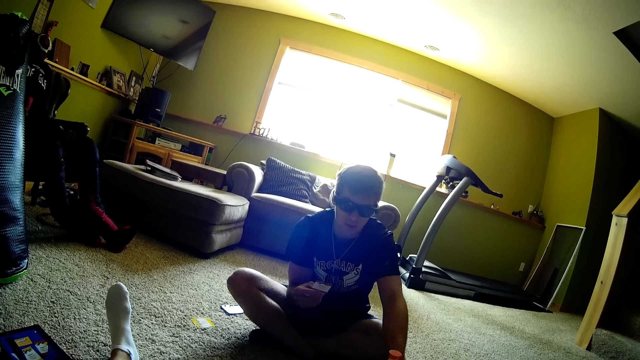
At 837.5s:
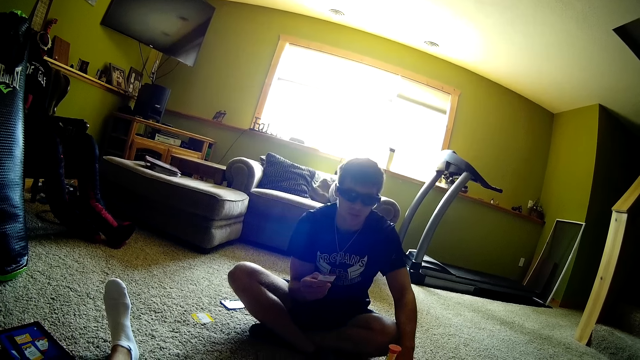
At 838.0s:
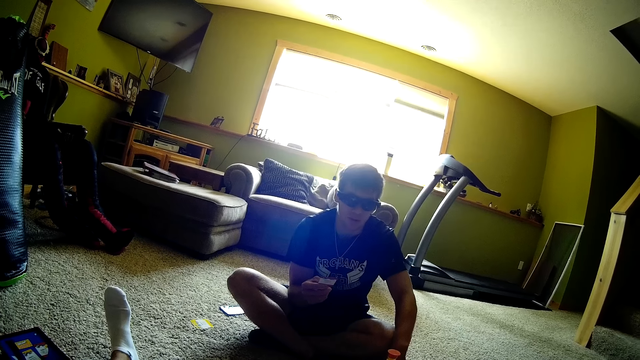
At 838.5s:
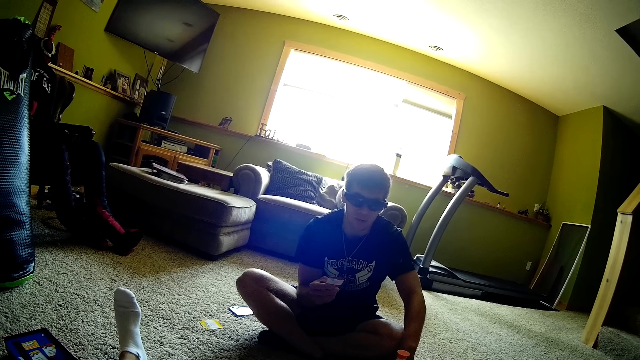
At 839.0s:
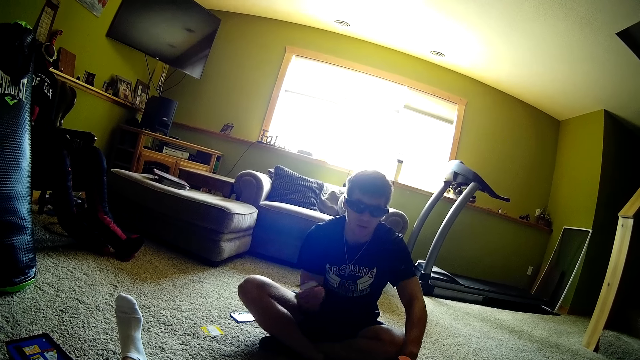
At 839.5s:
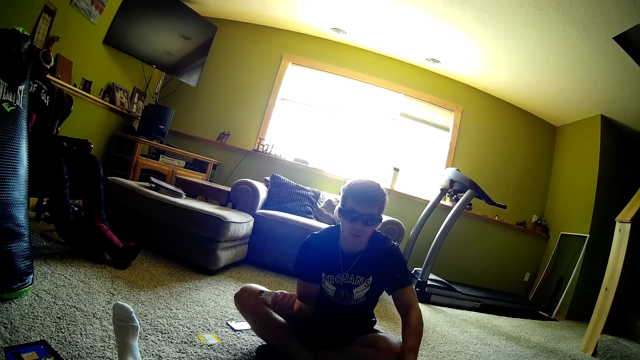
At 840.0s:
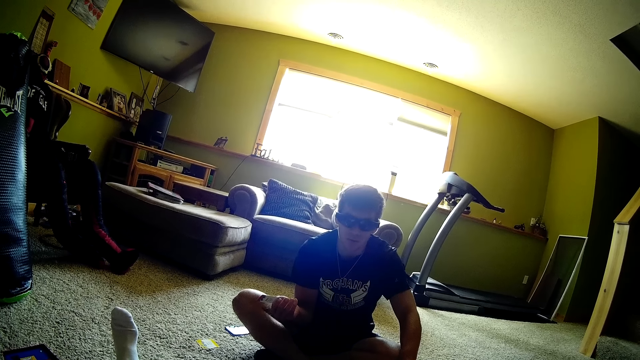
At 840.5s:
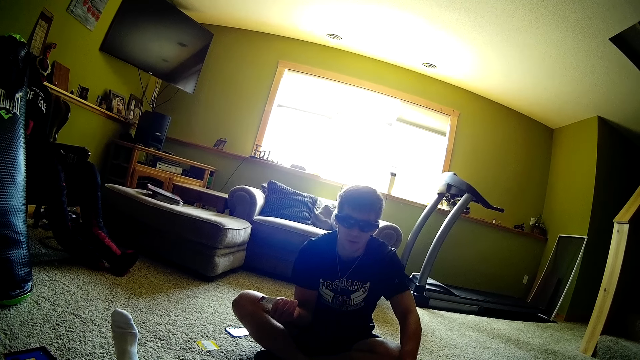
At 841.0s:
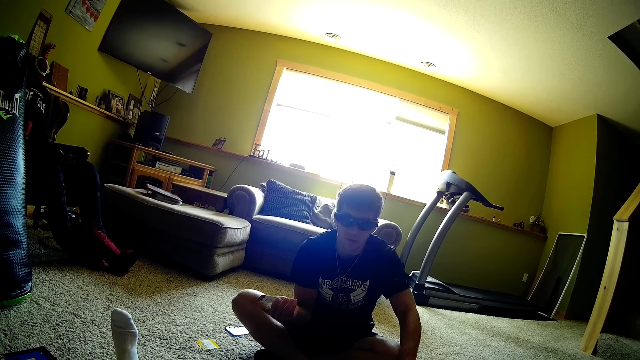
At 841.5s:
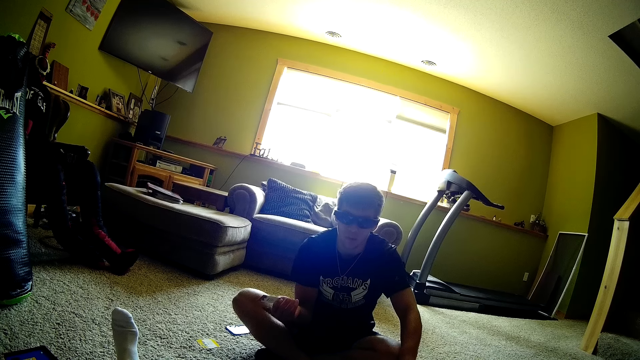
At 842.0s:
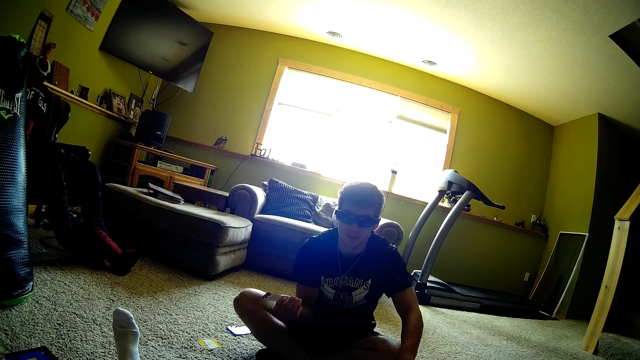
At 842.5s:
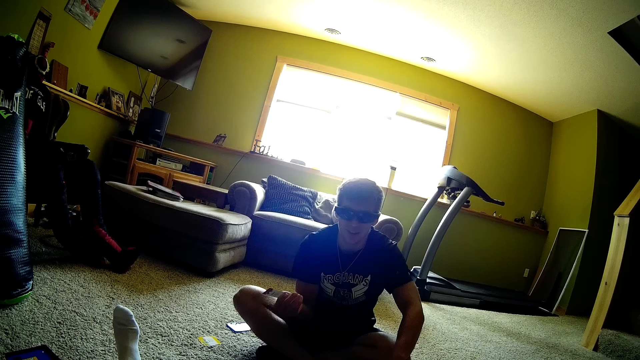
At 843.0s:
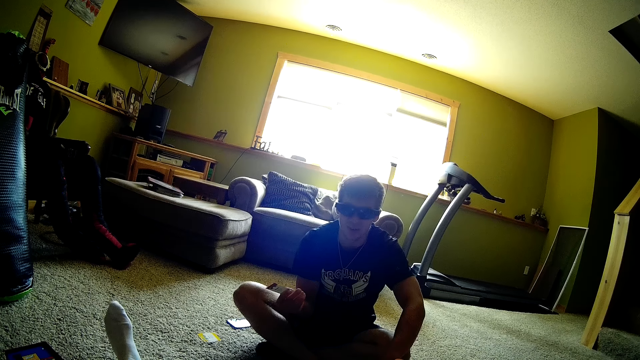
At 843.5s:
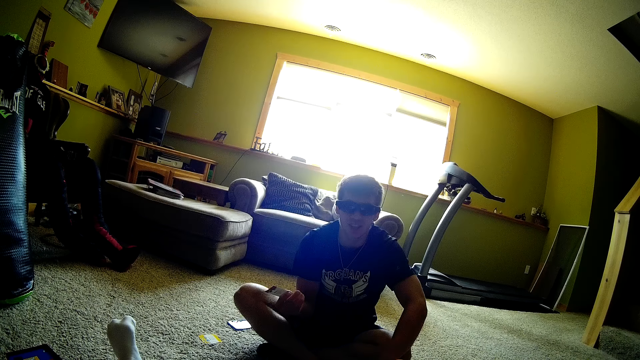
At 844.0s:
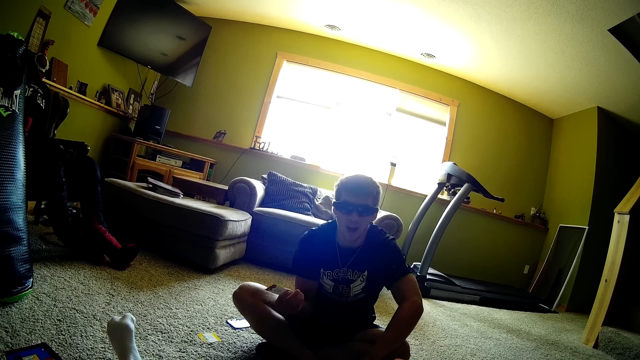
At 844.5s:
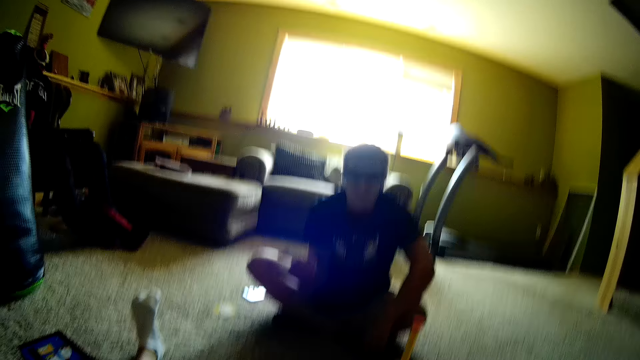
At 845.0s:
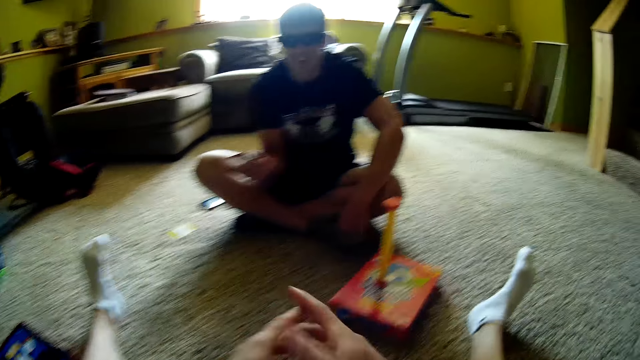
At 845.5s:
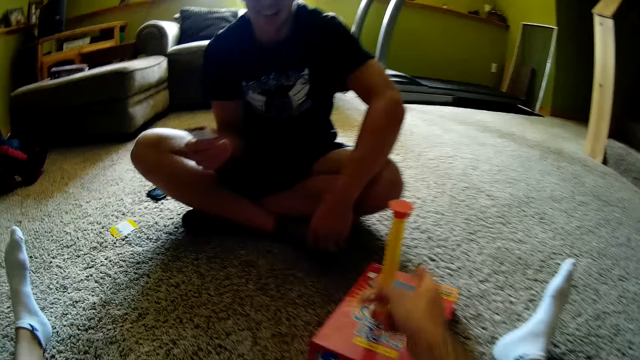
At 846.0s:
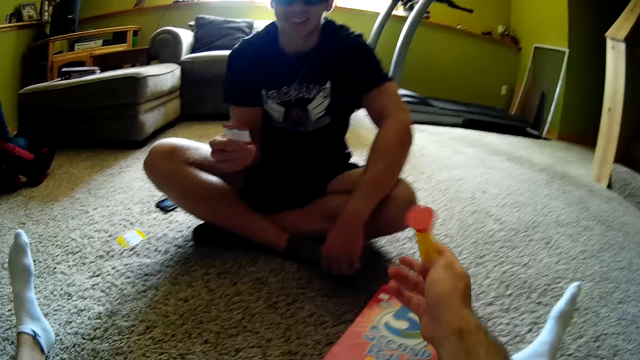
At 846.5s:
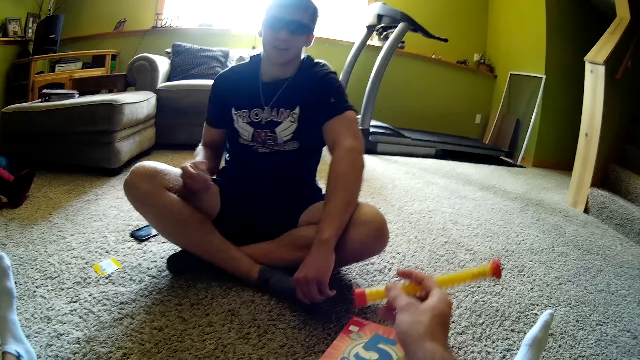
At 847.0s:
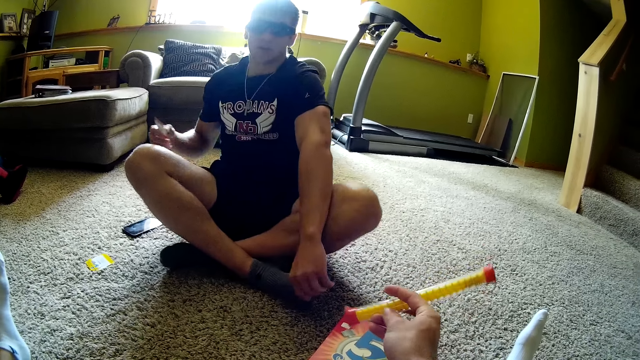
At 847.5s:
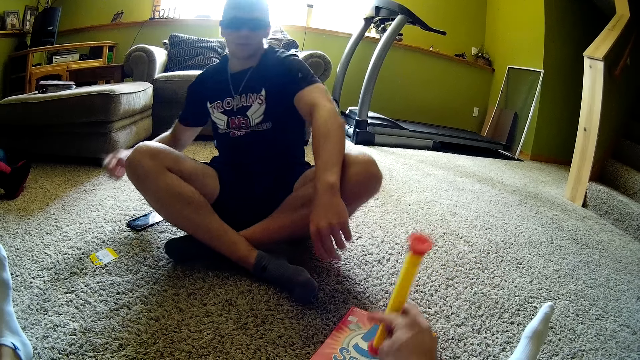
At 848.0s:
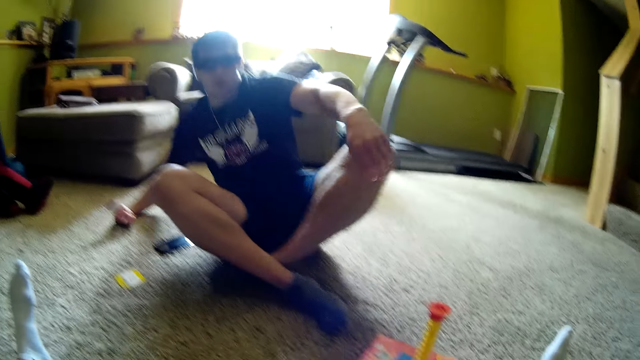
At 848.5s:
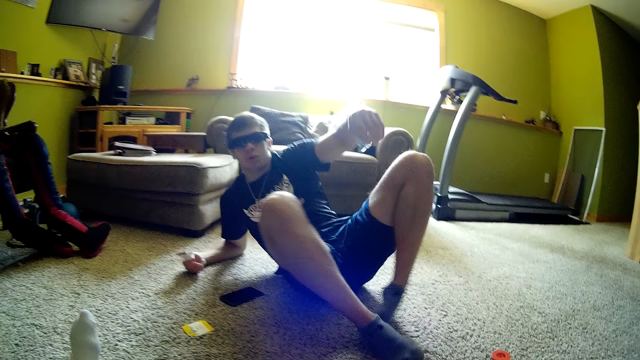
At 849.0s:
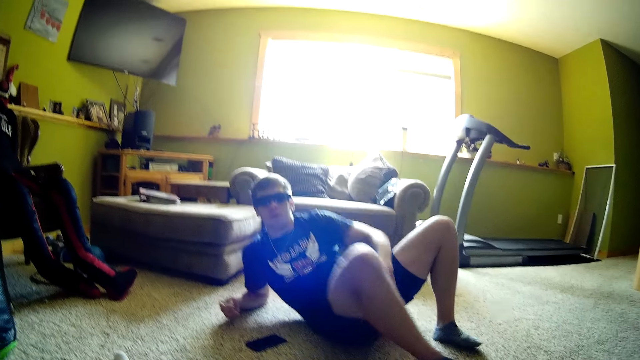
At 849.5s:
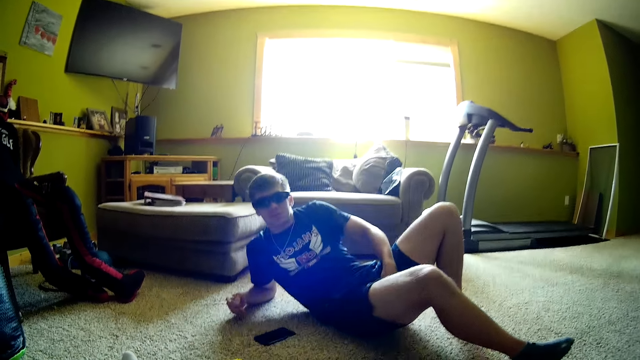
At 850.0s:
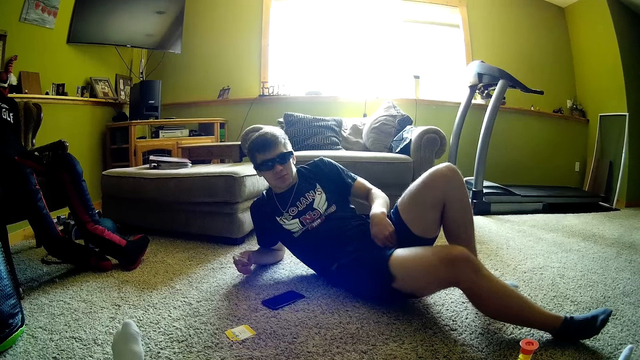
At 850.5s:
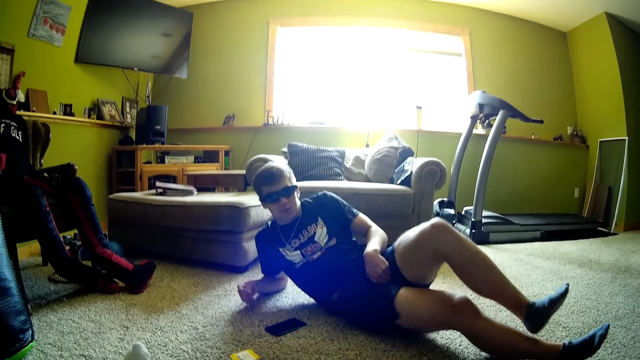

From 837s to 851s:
The camera wearer looks around. A man holds a card. The camera wearer picks something. They turn something. They place something on the box. The man sleeps on the carpet. The camera wearer talks.

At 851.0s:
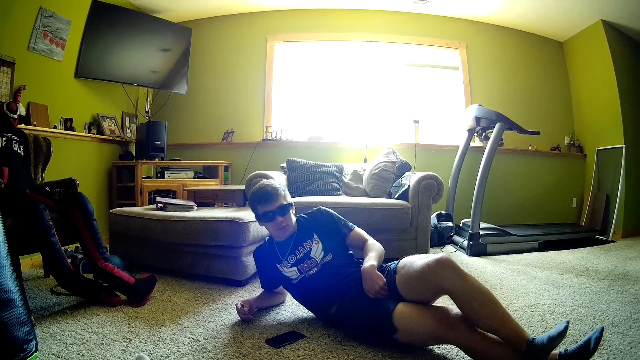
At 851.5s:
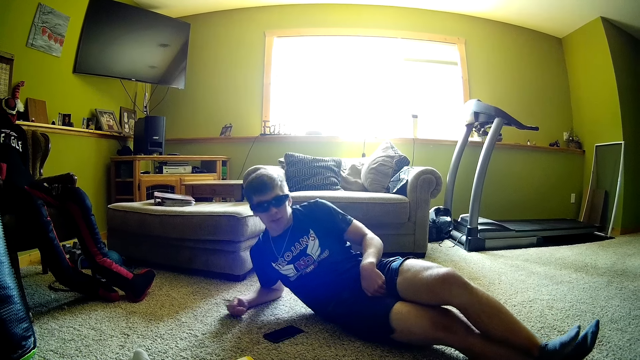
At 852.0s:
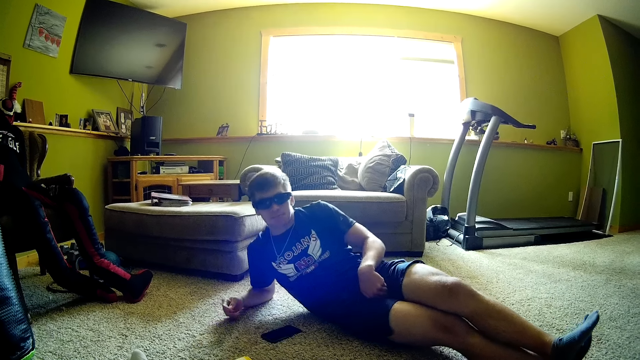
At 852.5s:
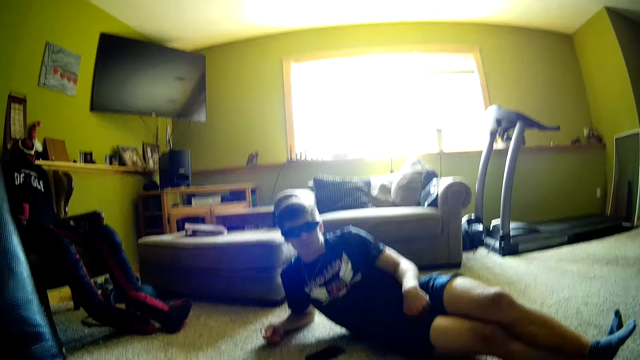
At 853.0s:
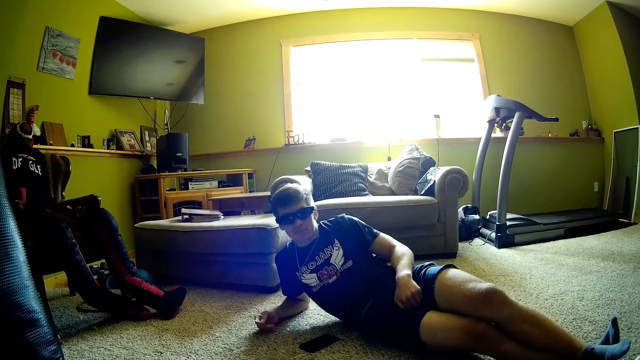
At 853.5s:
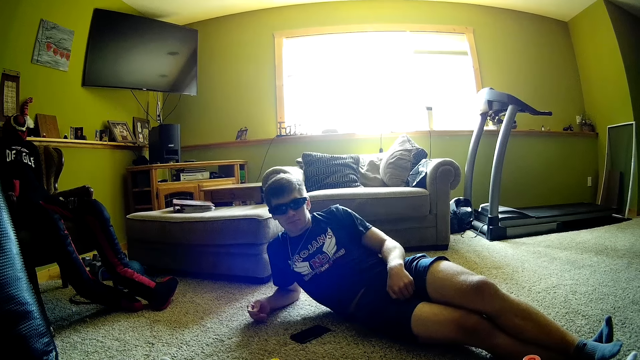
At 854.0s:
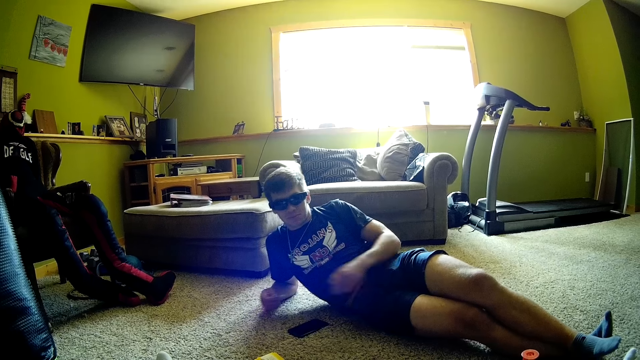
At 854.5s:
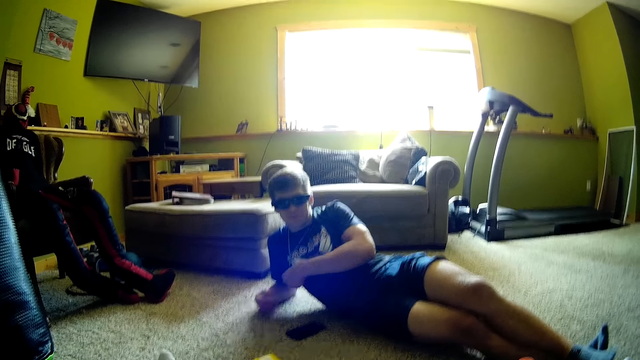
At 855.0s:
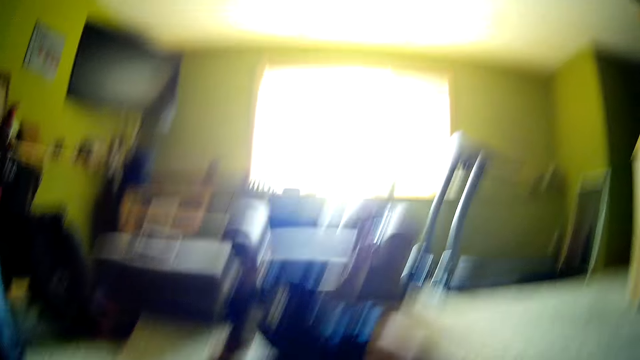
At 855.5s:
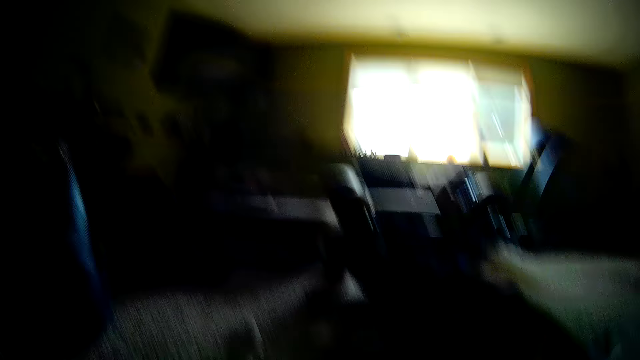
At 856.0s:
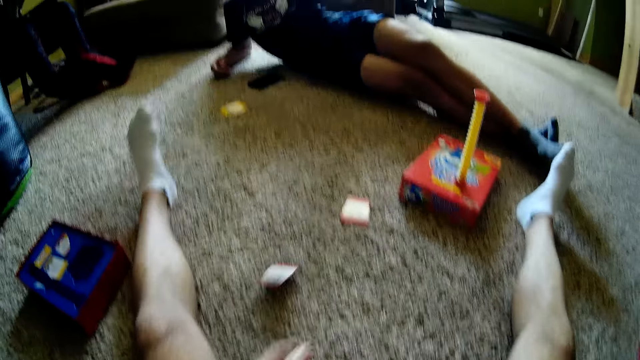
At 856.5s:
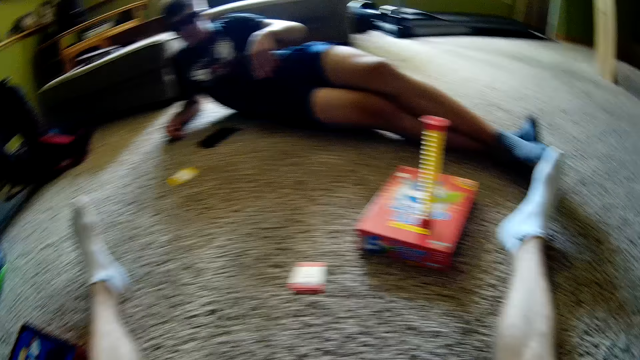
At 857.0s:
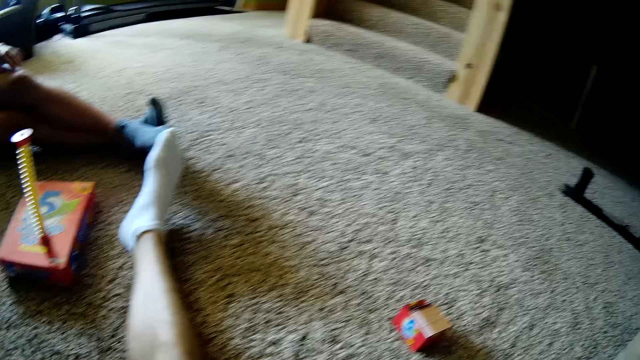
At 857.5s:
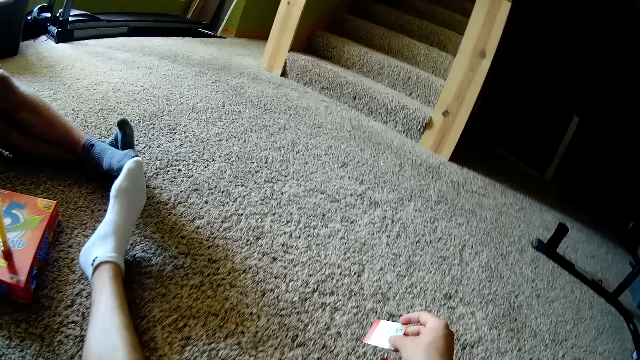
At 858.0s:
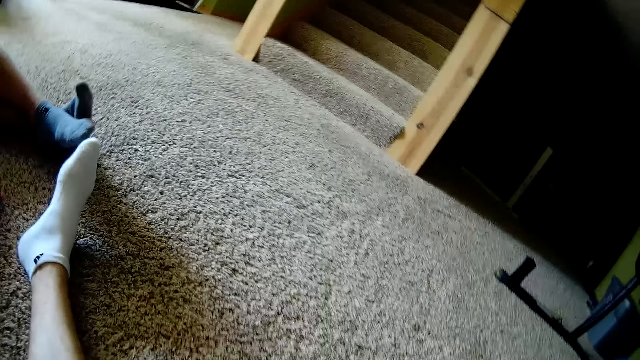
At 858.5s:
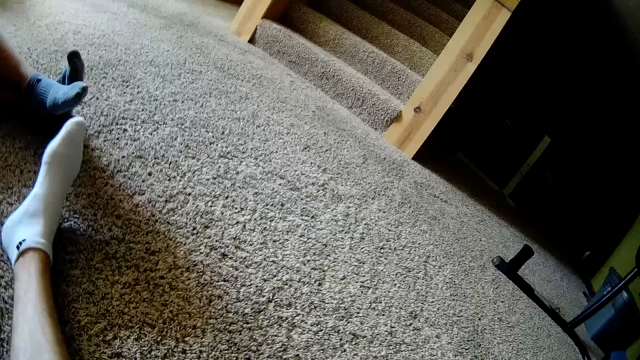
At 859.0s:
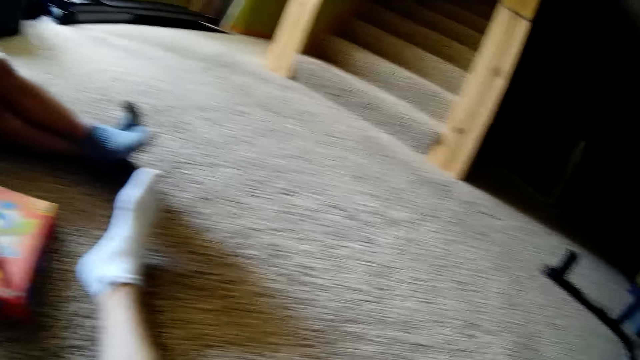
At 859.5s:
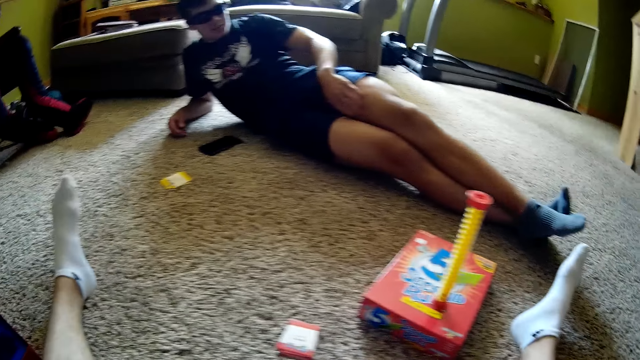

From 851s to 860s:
The camera wearer looks around. A man throws a card. The camera wearer picks playing cards from the ground. They drop a card.
